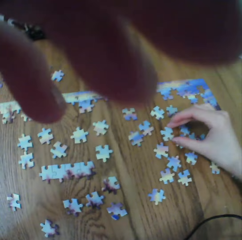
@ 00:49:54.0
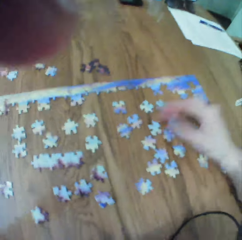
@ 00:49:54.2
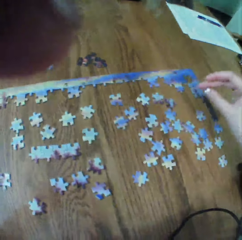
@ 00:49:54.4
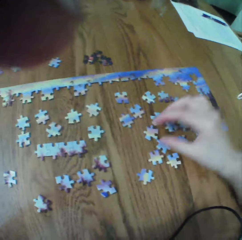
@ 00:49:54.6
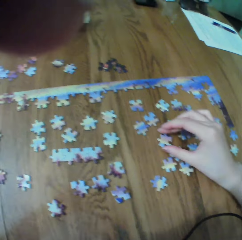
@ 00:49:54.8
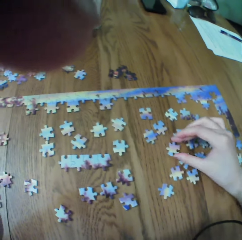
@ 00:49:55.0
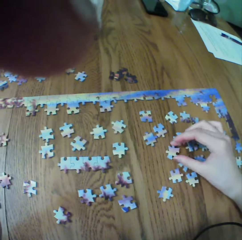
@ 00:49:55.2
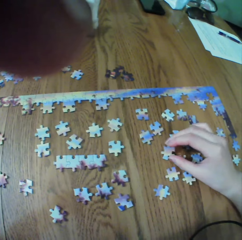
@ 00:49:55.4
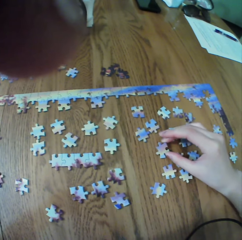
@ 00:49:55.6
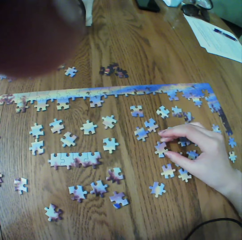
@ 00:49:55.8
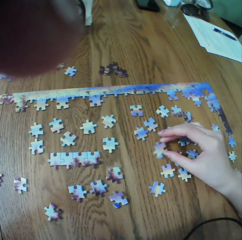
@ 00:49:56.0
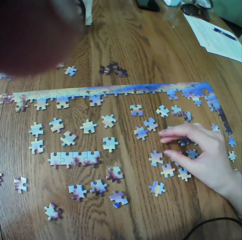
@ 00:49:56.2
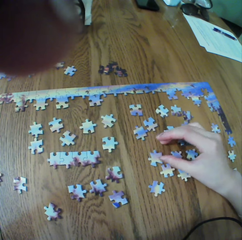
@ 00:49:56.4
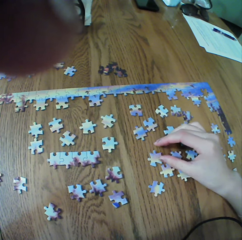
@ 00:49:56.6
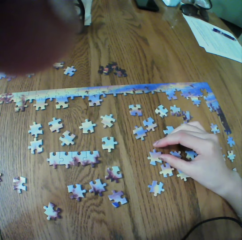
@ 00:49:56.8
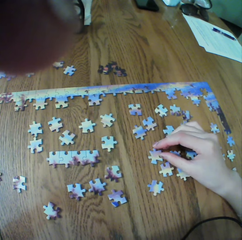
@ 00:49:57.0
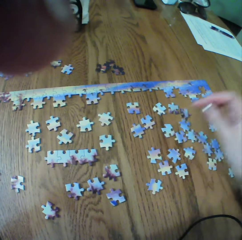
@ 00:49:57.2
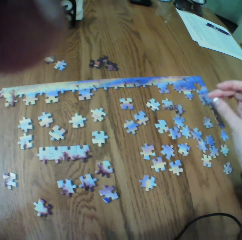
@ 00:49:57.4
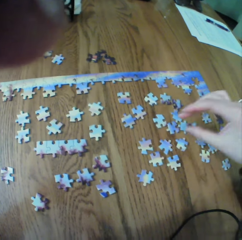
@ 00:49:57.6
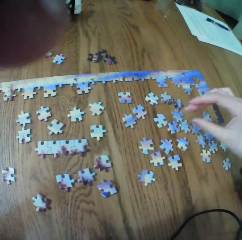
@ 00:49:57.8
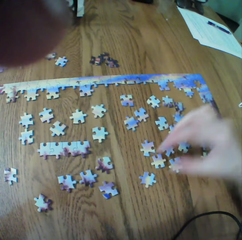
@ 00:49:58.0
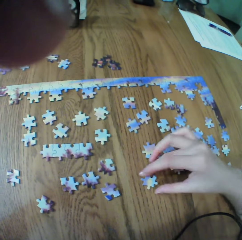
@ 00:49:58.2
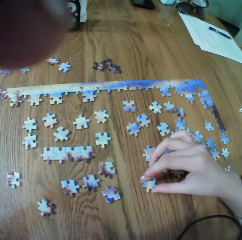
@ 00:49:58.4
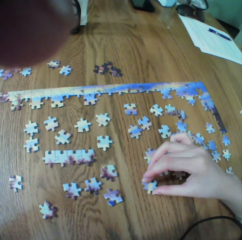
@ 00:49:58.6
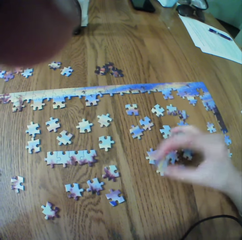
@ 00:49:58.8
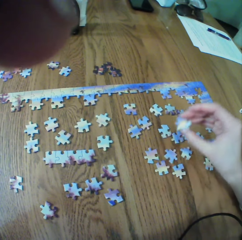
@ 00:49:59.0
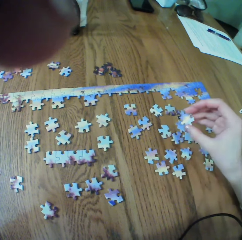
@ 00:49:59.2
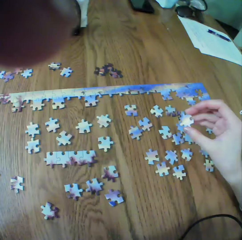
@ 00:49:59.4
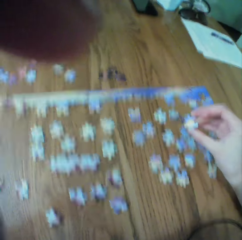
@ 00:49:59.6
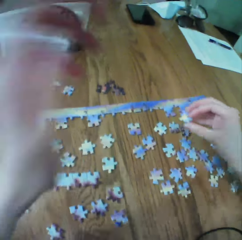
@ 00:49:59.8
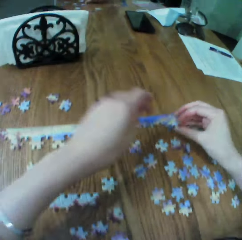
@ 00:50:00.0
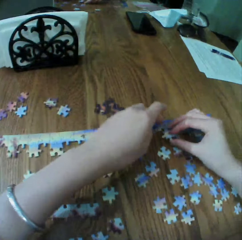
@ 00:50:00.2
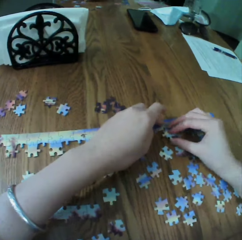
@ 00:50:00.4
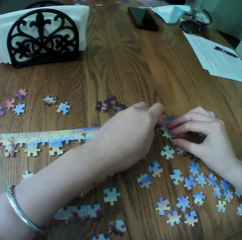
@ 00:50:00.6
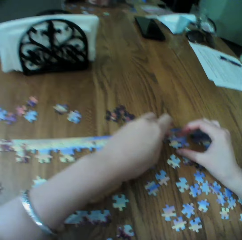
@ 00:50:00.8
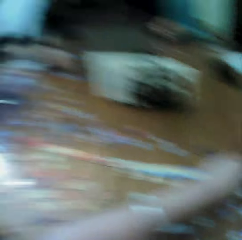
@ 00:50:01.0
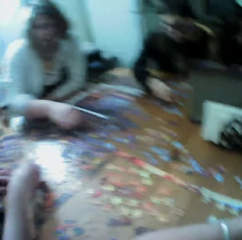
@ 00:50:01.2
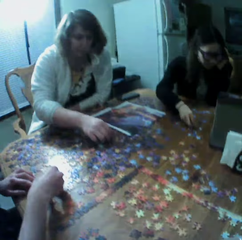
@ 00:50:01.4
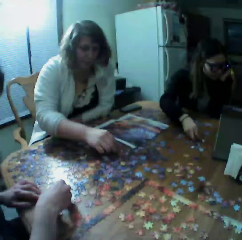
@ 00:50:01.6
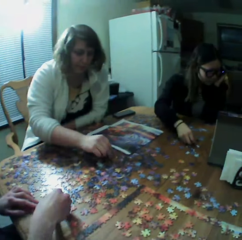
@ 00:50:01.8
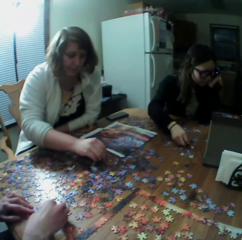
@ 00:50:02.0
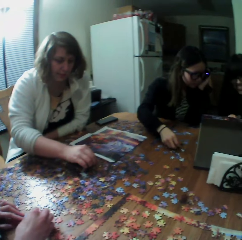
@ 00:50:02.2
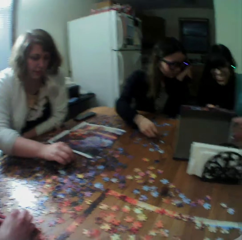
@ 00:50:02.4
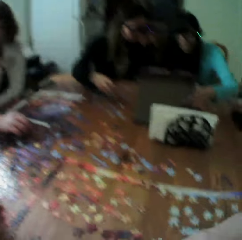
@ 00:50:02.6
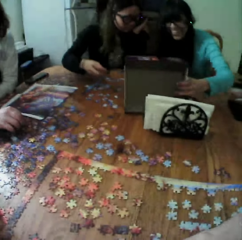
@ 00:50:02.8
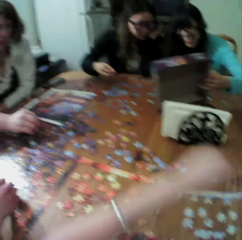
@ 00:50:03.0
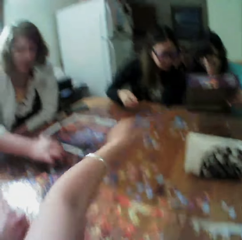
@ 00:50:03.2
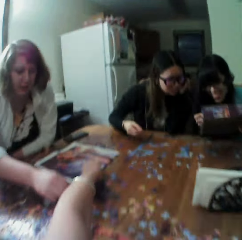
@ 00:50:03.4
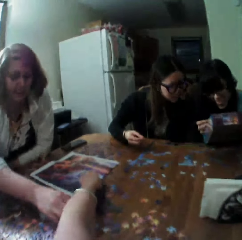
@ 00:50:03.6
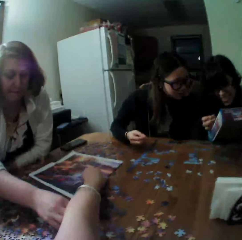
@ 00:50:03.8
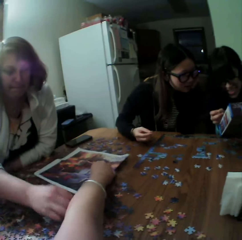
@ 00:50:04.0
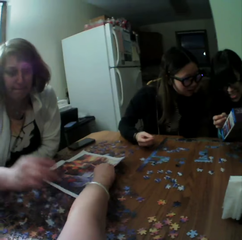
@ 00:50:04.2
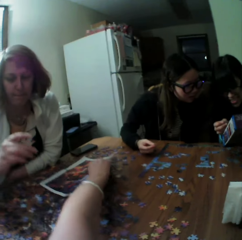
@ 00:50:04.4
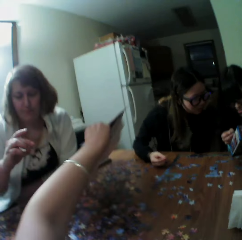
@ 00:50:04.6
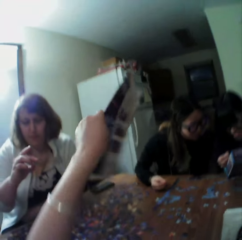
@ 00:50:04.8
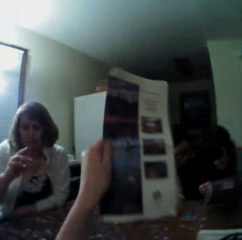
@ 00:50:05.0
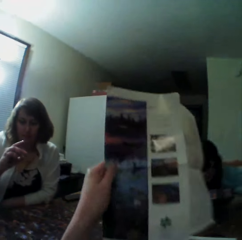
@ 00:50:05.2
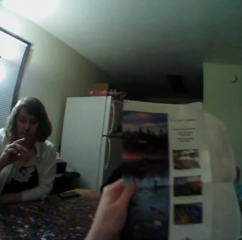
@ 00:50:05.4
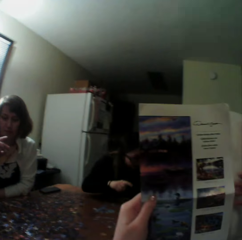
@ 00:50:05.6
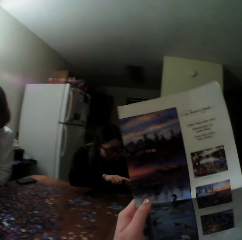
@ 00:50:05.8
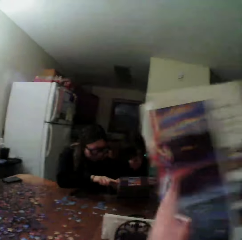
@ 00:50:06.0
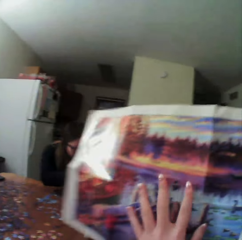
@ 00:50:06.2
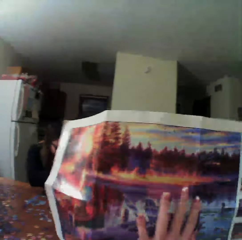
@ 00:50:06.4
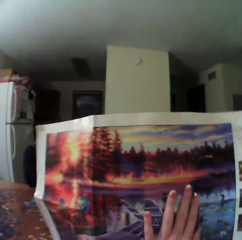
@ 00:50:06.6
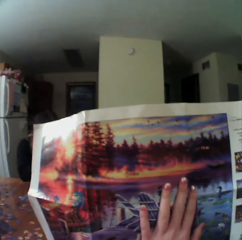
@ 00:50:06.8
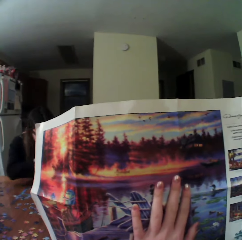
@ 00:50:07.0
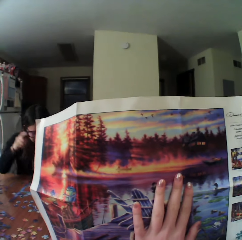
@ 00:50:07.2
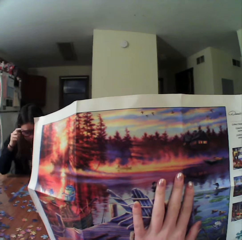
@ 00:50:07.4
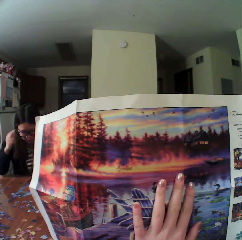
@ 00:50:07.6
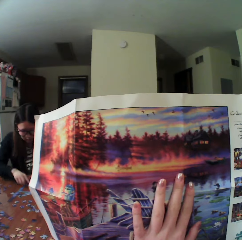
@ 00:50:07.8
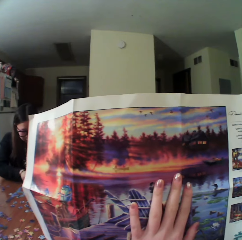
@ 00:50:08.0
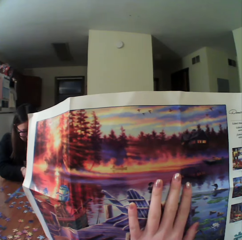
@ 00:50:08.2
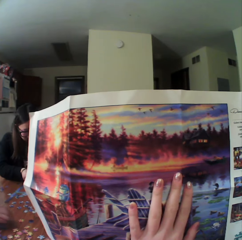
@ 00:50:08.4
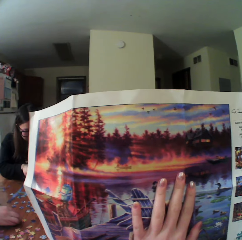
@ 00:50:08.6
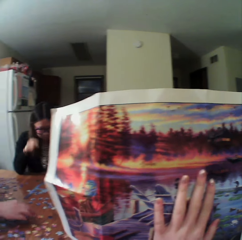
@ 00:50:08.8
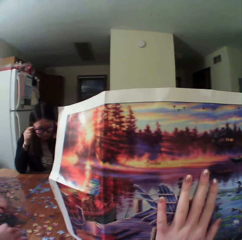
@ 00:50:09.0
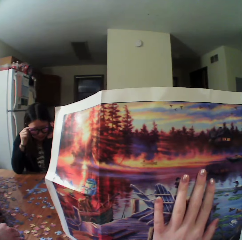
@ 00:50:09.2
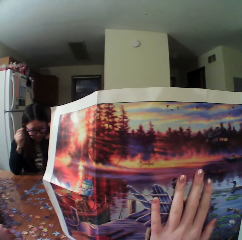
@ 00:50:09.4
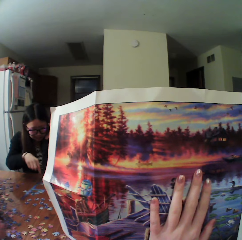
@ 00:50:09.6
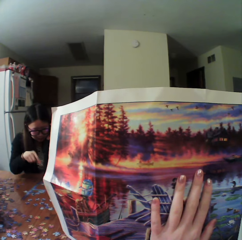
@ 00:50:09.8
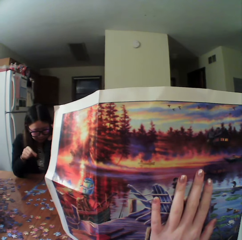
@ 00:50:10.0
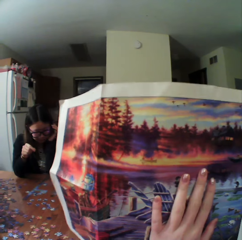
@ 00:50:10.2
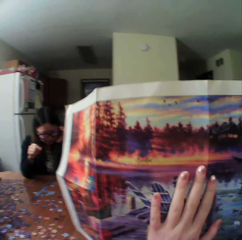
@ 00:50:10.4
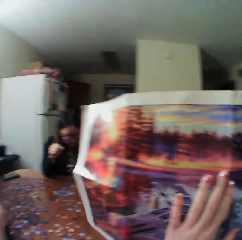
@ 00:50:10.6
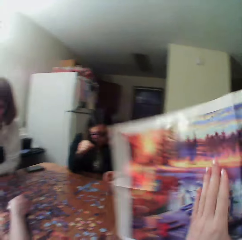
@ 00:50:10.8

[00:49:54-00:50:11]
The camera wearer raises their hand up. They touch the puzzle. They arrange the puzzle. They pick a printed photo. They touch the paper. They look at the printed photo.

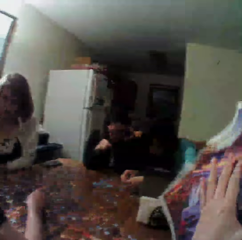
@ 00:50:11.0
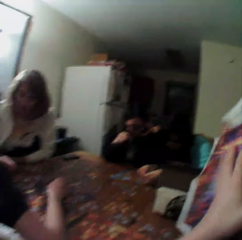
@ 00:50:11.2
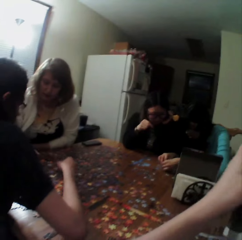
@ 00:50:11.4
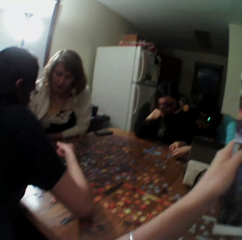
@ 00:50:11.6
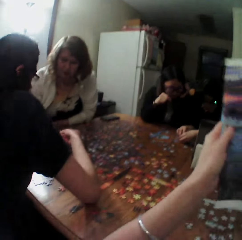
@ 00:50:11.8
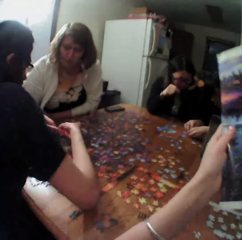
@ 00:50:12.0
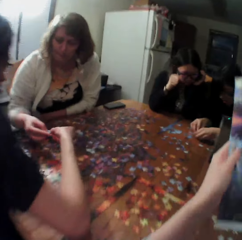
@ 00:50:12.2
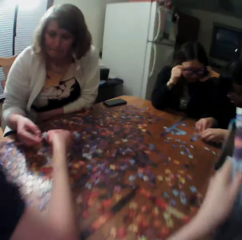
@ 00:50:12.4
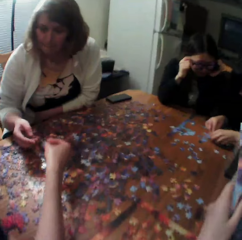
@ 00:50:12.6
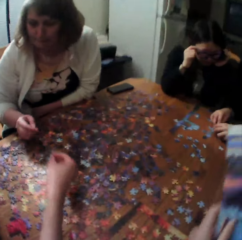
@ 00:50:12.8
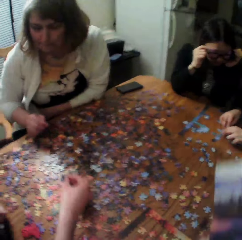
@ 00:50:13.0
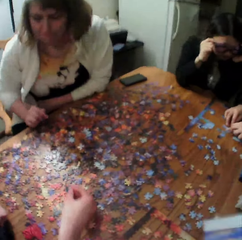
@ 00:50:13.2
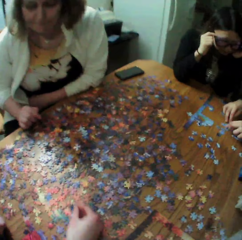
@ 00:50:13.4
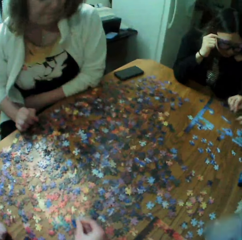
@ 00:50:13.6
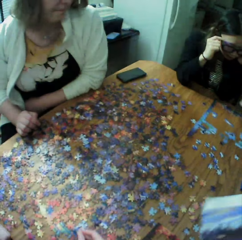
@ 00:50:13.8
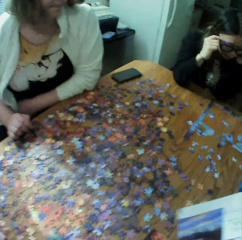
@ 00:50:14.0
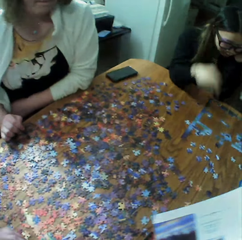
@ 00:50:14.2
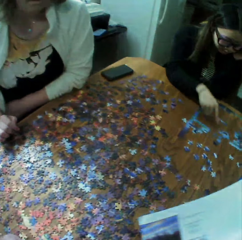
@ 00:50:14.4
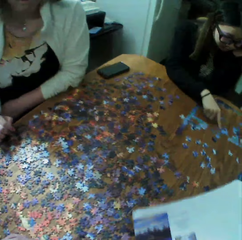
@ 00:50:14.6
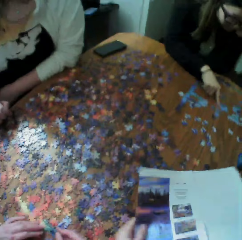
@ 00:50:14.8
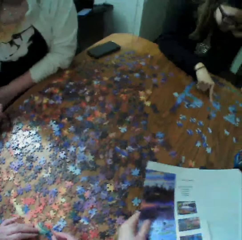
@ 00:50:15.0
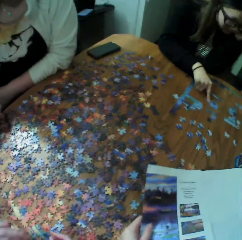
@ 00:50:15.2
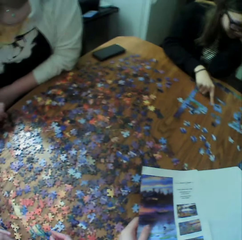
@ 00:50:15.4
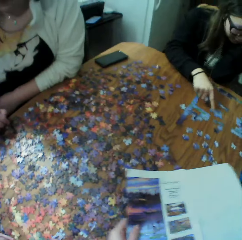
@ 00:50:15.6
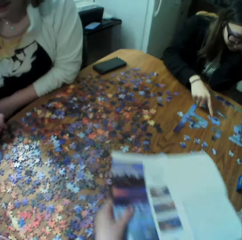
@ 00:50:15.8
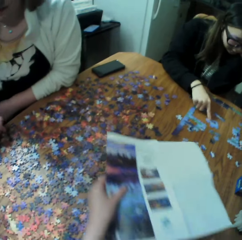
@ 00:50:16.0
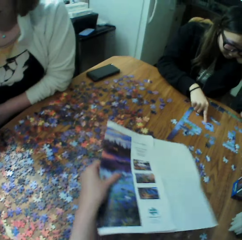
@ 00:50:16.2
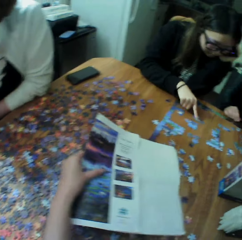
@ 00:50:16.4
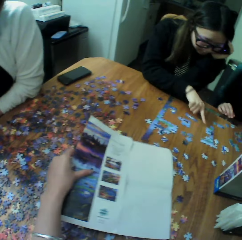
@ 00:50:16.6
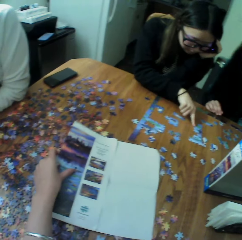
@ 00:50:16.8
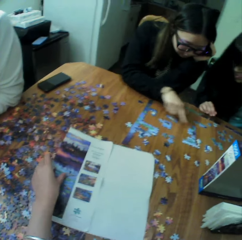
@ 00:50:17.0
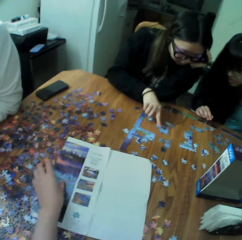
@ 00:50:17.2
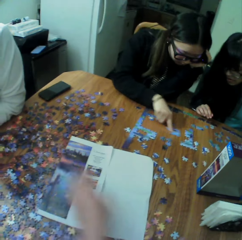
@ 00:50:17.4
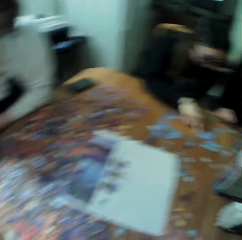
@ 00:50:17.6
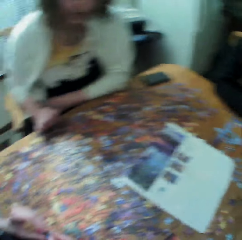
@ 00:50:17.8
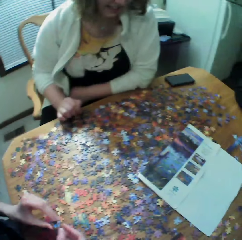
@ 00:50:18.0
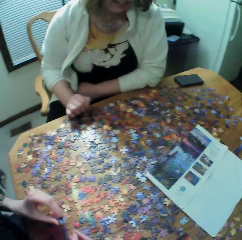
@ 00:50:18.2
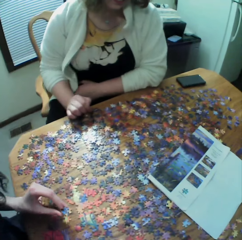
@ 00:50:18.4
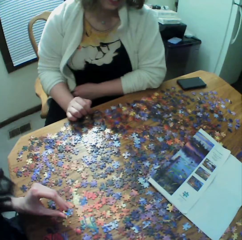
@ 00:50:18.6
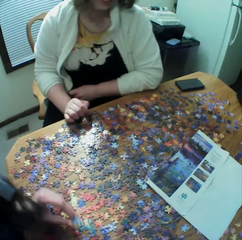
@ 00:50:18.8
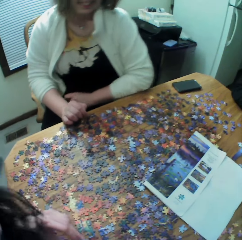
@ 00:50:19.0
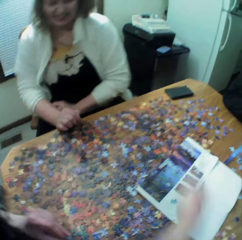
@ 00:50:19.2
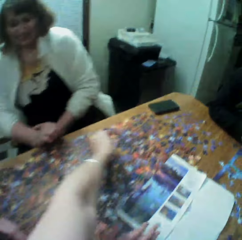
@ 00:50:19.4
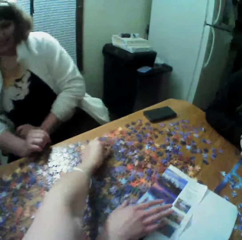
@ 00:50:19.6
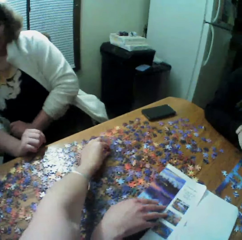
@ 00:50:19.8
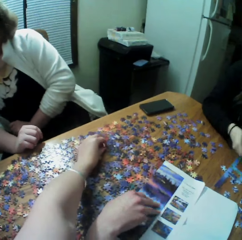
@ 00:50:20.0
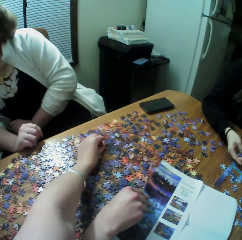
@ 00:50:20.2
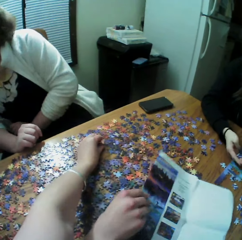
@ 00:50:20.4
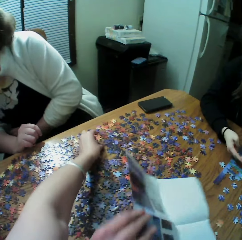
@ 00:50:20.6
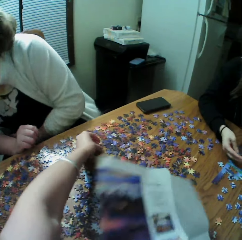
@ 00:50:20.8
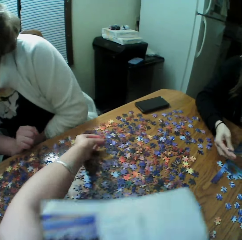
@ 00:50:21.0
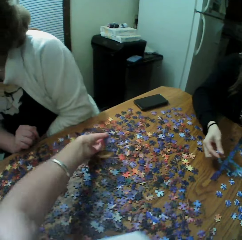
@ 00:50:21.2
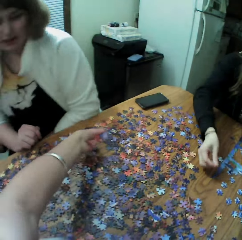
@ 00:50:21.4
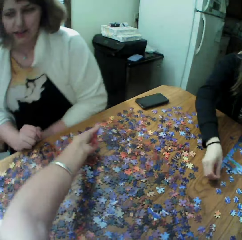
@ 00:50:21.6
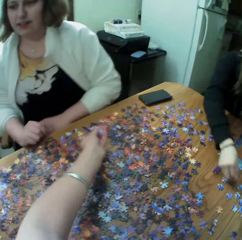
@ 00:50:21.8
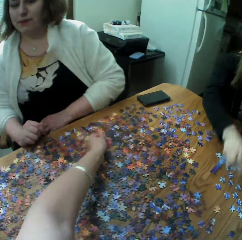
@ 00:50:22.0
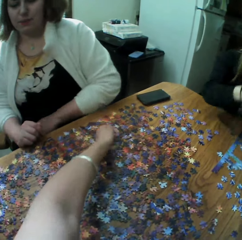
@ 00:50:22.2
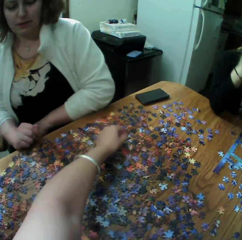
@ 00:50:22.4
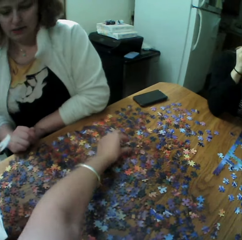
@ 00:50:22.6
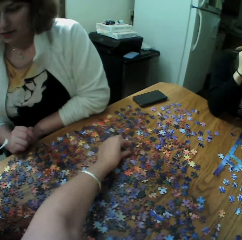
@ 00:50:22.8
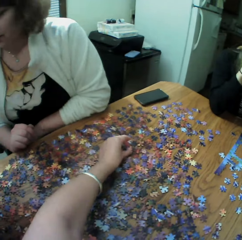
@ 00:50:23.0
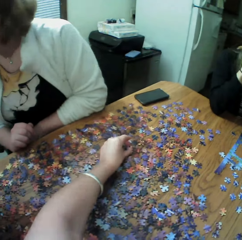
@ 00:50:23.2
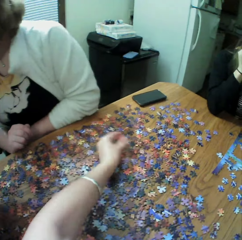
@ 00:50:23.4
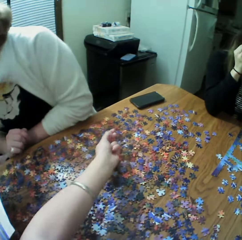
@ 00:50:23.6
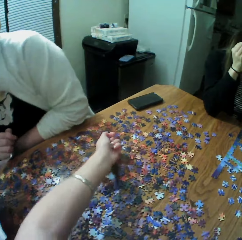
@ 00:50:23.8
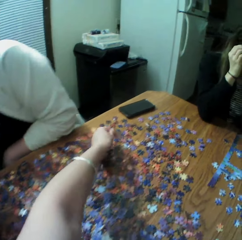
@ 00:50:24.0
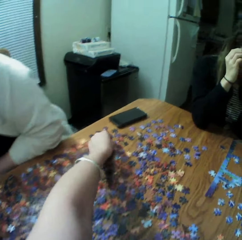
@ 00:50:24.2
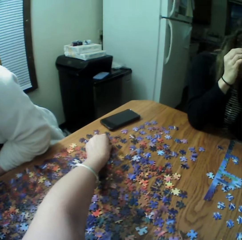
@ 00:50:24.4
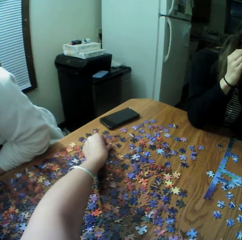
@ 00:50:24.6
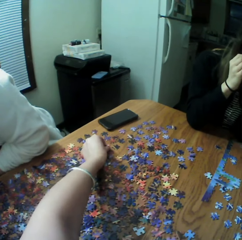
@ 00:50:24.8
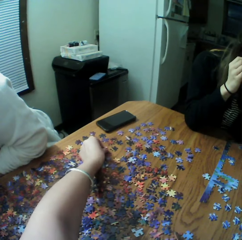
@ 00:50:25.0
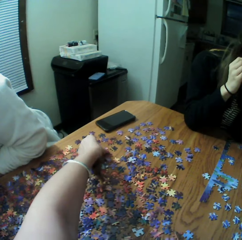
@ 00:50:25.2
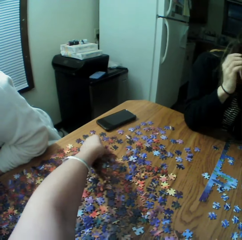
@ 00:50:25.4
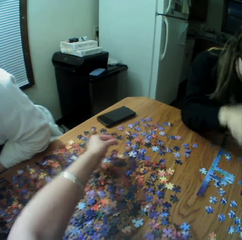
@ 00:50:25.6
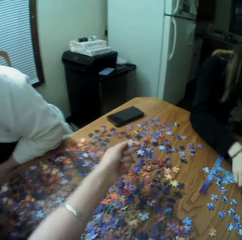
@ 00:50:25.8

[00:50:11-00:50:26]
A person touches the puzzle. A person assembles the jigsaw puzzle. Another person touches the puzzle. The camera wearer picks the jigsaw puzzles. The first person touches the puzzle.
